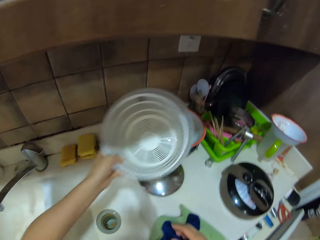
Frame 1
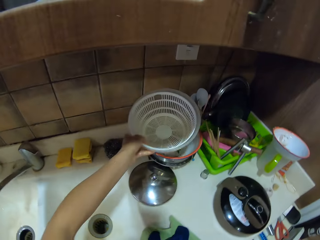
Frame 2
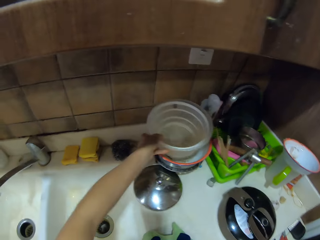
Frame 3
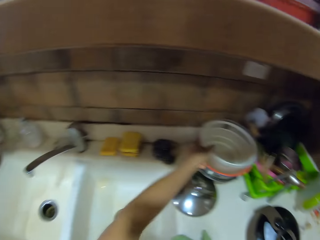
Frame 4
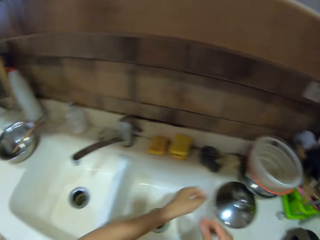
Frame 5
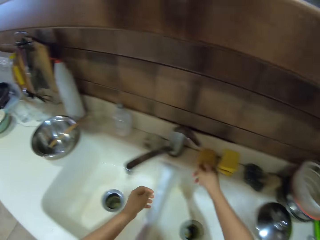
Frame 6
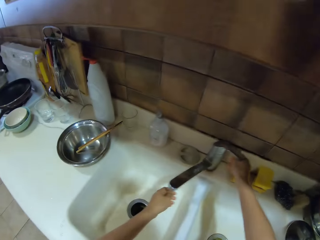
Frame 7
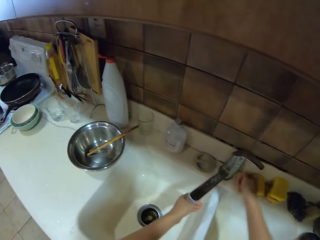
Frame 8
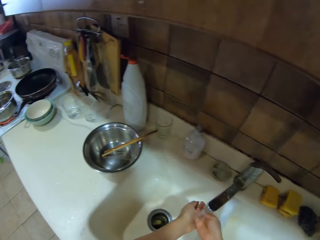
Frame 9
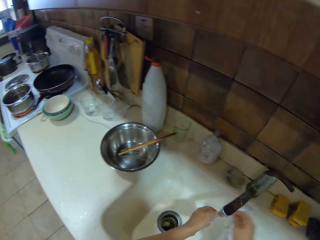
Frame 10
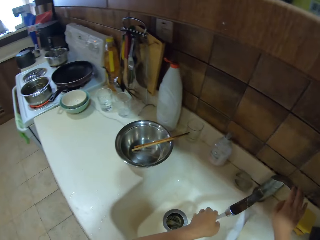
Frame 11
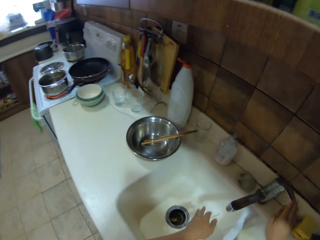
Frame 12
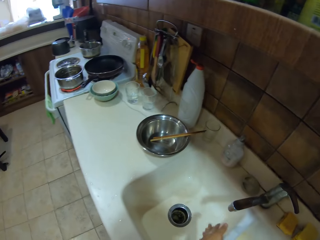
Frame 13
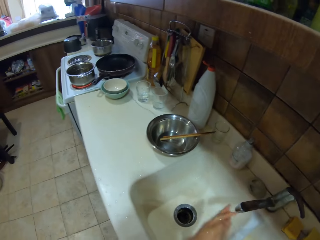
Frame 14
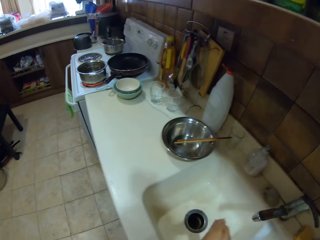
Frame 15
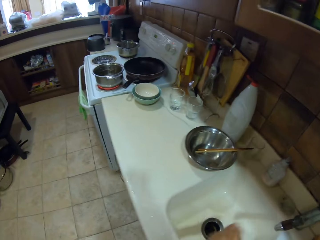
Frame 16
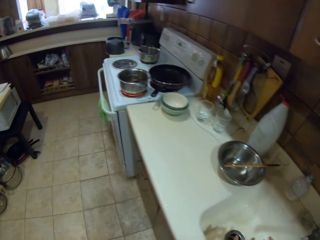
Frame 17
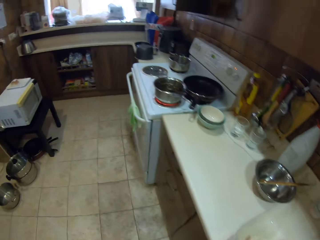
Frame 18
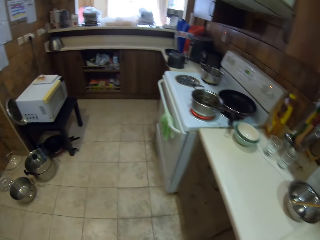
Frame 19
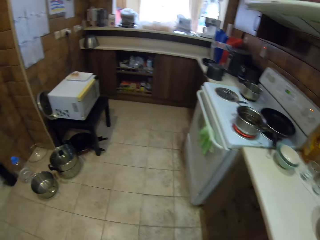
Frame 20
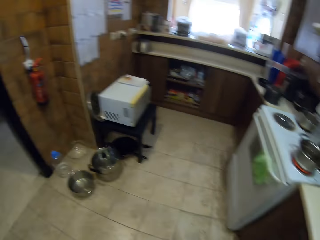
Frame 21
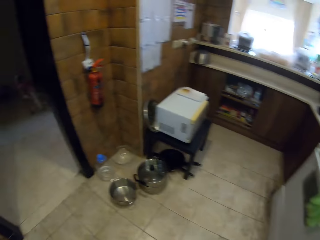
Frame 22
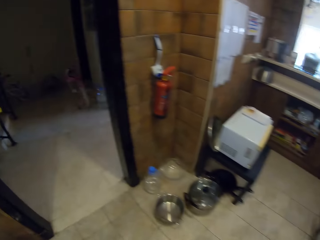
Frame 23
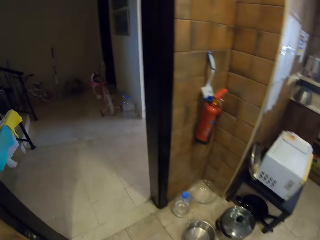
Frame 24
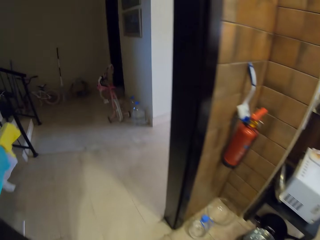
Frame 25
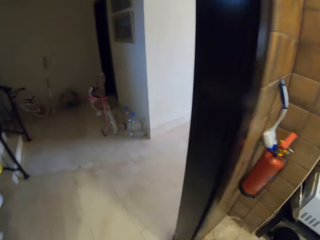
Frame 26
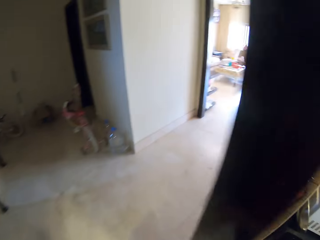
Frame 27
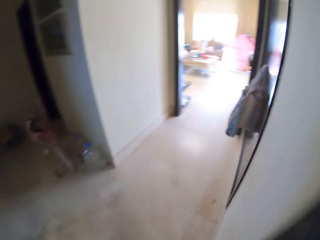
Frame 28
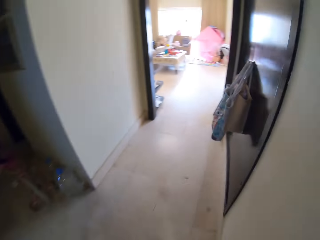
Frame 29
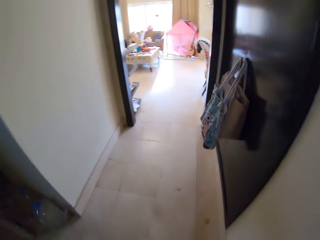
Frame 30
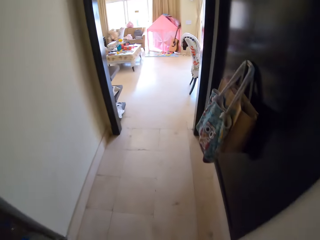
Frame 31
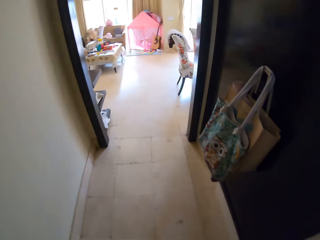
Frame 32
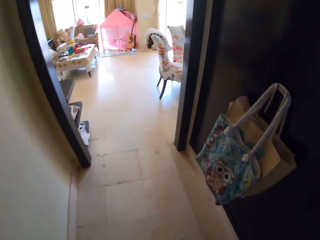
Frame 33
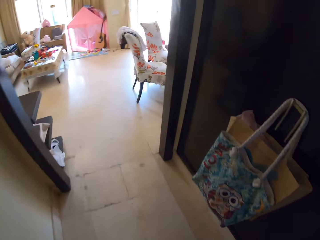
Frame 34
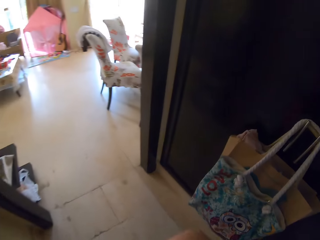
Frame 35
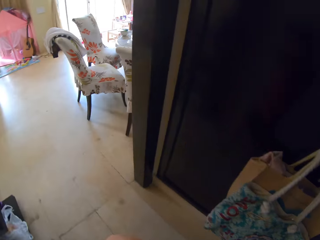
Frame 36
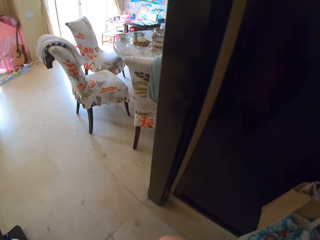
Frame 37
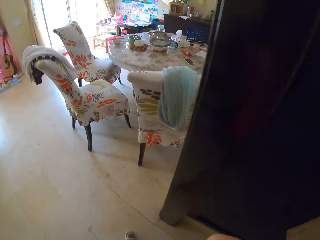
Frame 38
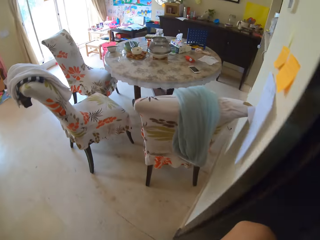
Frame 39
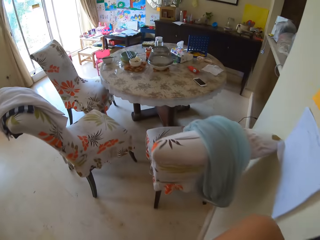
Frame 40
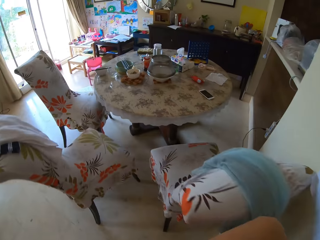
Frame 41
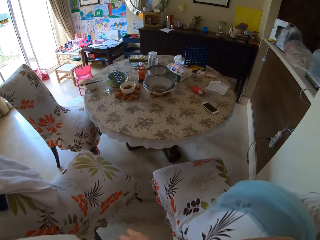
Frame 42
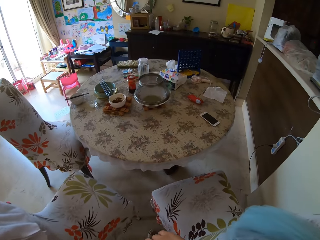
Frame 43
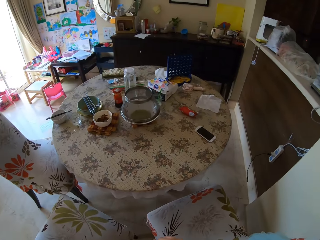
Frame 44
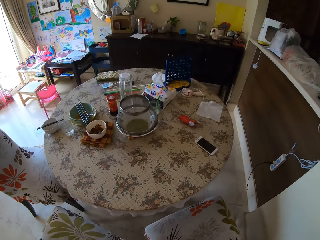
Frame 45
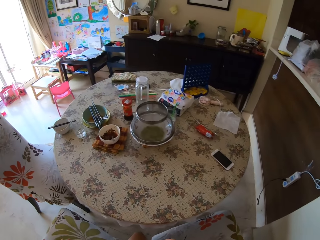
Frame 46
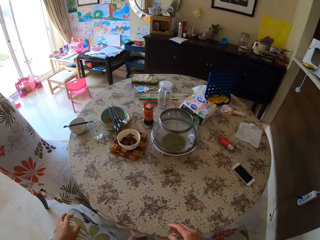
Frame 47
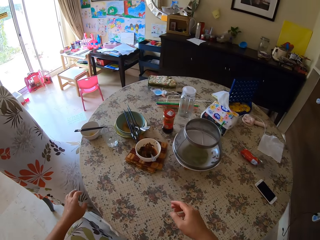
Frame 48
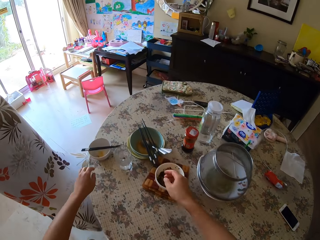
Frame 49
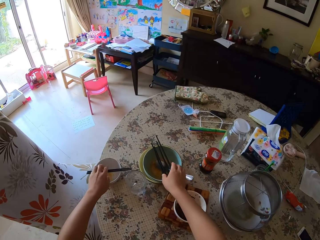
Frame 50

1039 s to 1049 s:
The camera wearer puts the bowl on top of another bowl. They hold a basin. They turn around. They open a tap. They rinse hands through running water. They close the tap. They turn around. They walk around.

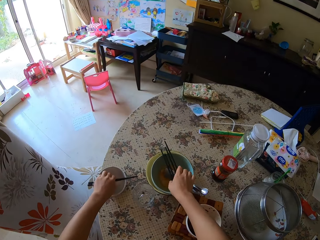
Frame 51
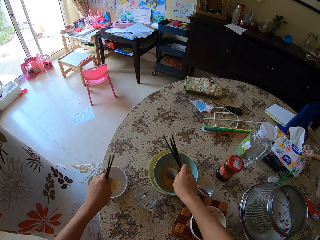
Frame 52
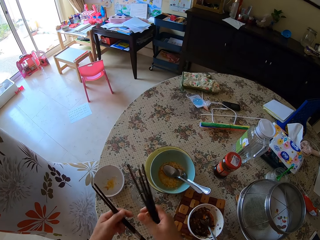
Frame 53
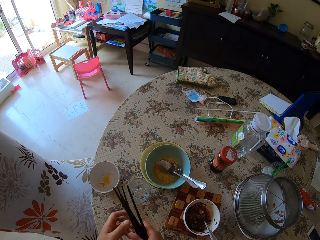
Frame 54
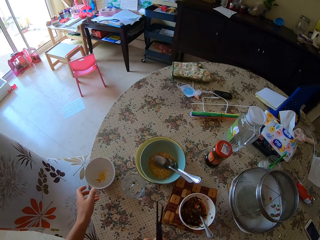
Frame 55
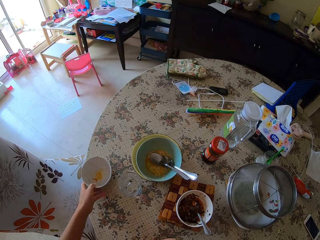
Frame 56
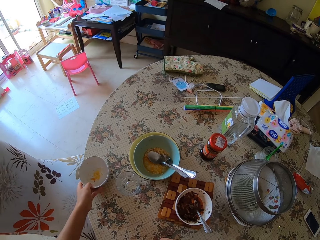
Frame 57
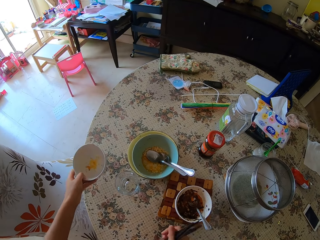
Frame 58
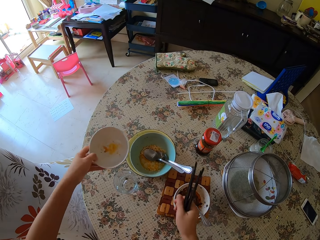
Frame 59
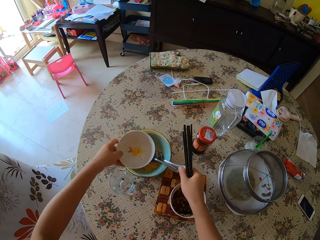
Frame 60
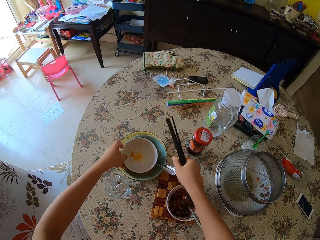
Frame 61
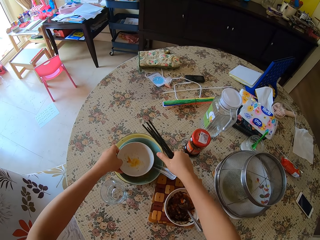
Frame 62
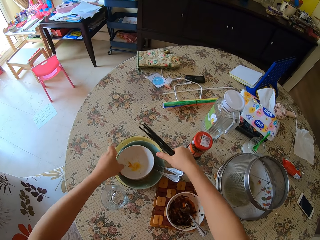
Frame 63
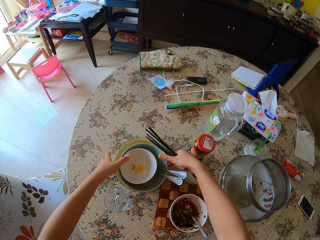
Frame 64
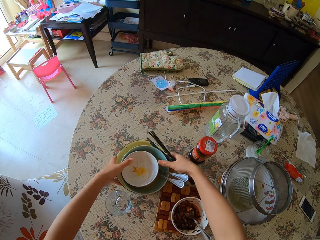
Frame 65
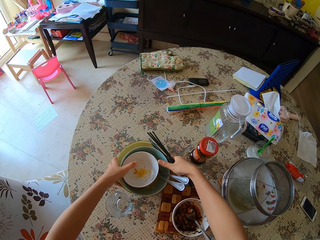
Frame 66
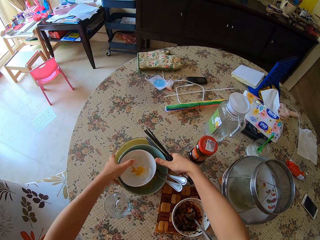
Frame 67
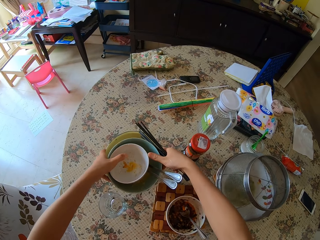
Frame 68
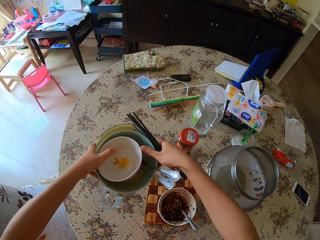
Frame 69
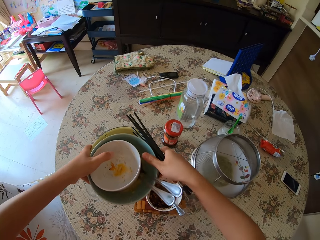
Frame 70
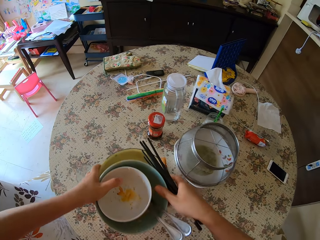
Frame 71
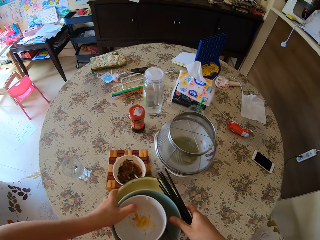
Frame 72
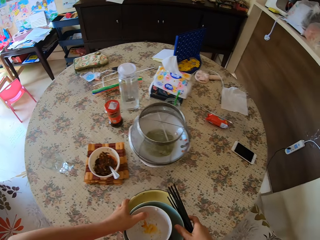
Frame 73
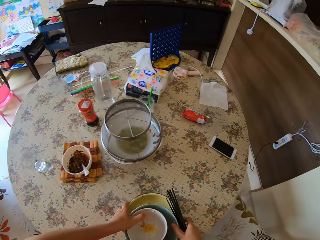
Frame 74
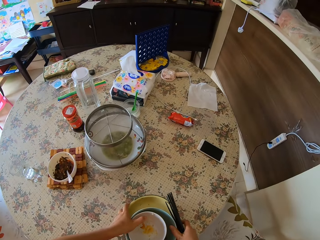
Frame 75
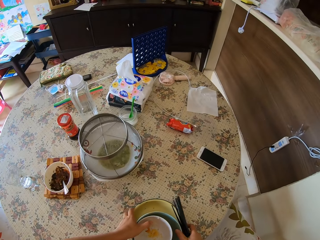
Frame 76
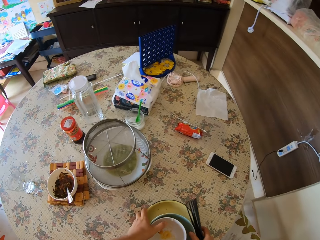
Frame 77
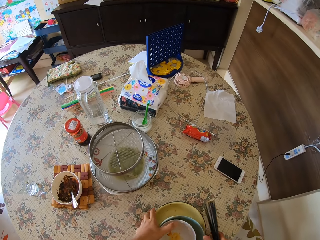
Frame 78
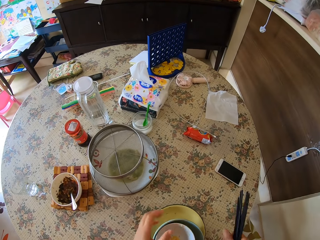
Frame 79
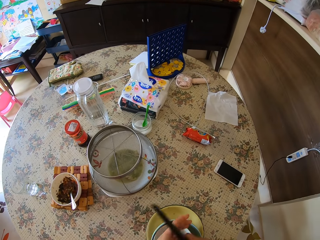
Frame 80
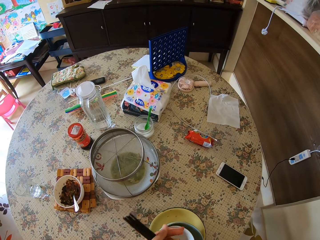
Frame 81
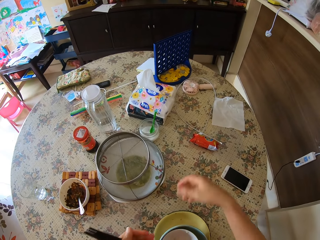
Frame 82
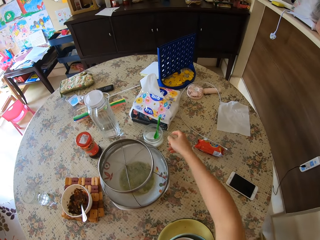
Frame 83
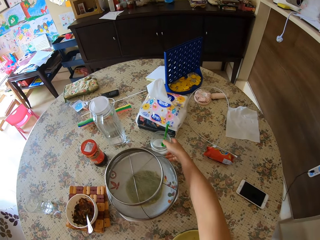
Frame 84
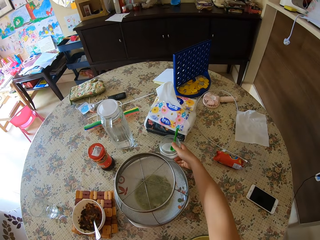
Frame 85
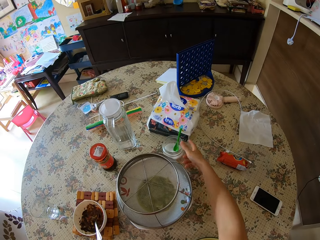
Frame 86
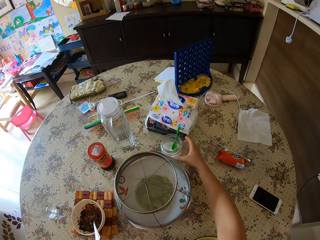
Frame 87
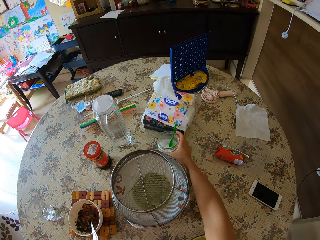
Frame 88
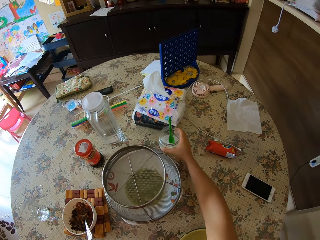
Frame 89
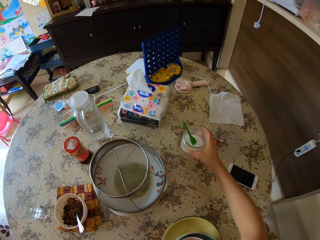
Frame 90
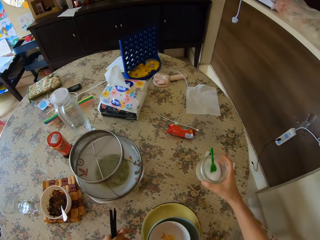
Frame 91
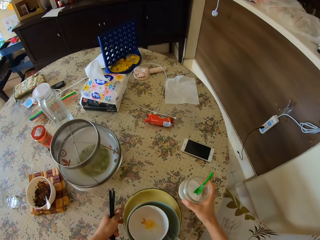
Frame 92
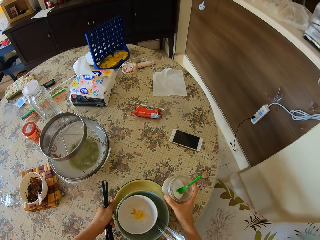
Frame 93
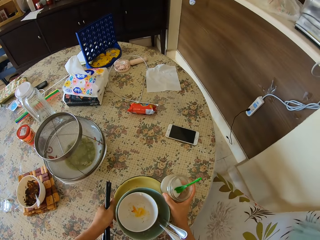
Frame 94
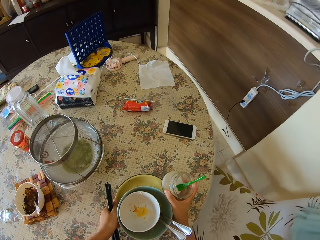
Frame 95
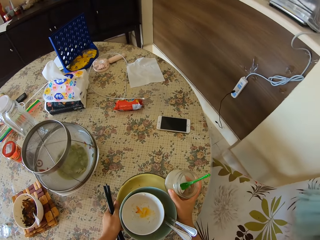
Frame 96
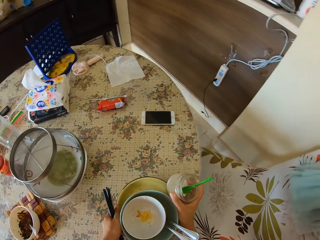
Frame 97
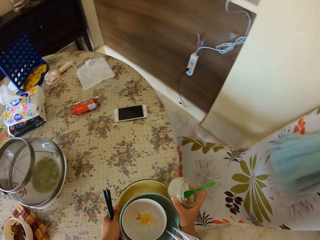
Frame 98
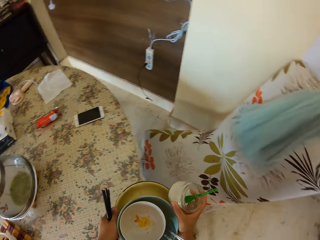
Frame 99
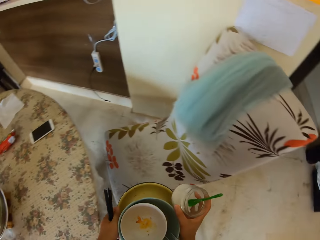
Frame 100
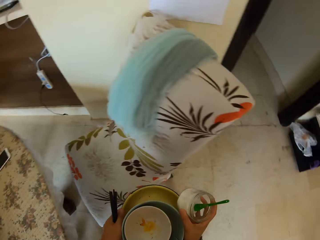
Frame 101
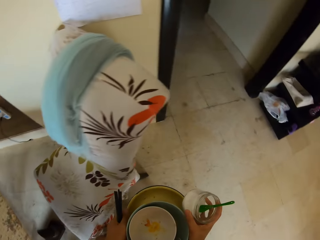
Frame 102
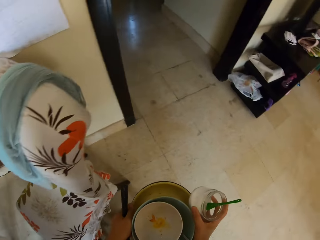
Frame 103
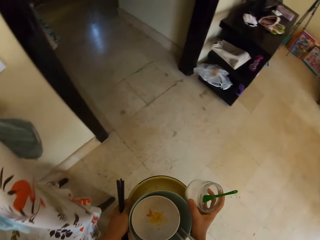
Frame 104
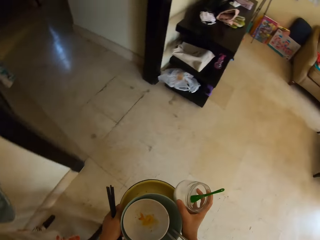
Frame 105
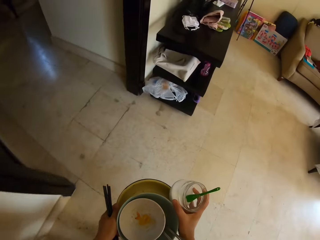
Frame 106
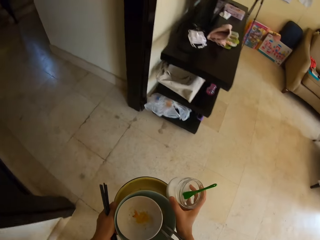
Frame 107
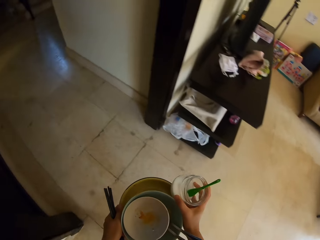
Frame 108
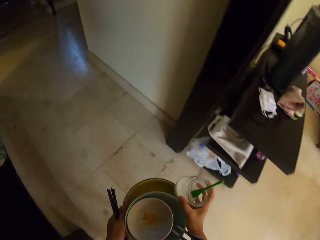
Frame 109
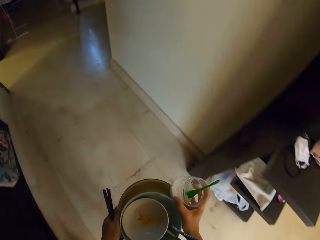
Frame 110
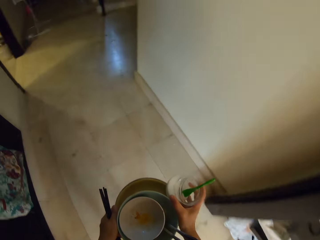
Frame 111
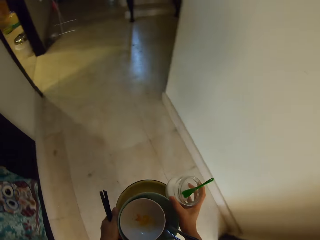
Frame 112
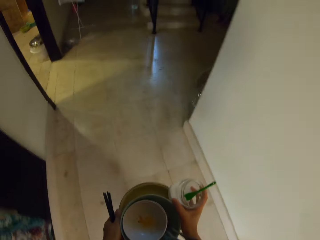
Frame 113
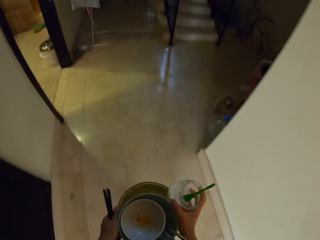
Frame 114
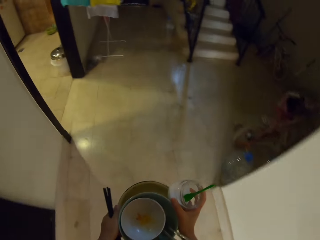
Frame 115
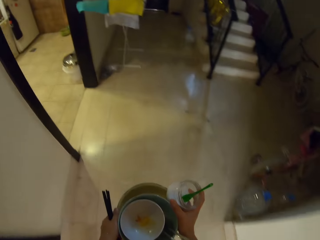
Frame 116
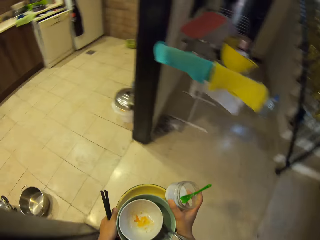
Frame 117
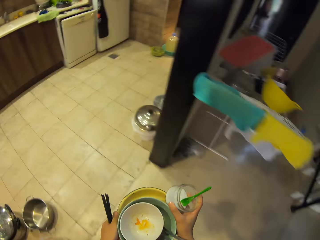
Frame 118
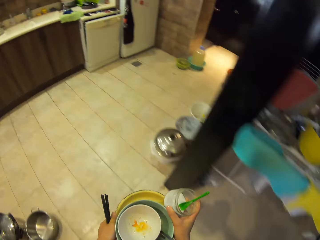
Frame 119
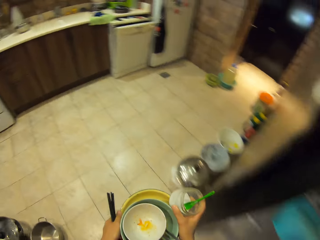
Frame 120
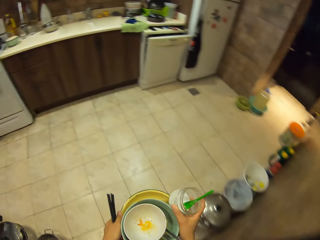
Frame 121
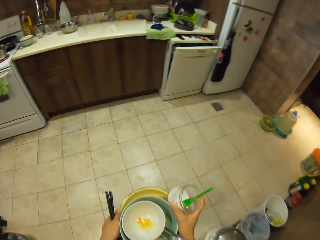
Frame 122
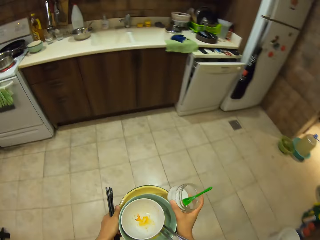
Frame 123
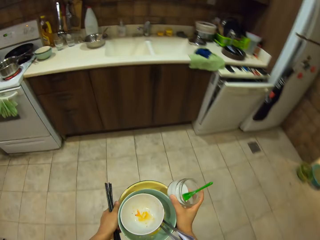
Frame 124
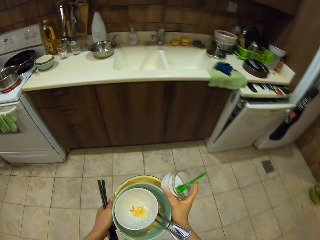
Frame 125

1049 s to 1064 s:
The camera wearer picks up chopsticks on the bowl. They pick up bowls or plates on the table. They put the plate inside other plates. They pick up the plates. They put the plate on the table. They hold a salt holder. They pick up a bottle of salt. They pick up the bowls on the table. They turn around. They walk around.
